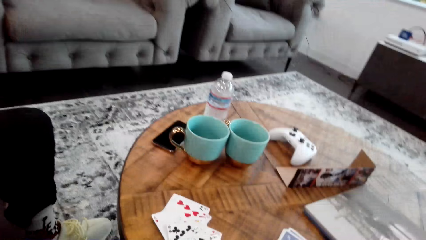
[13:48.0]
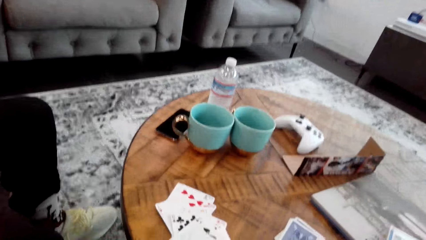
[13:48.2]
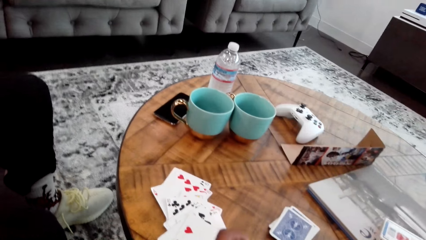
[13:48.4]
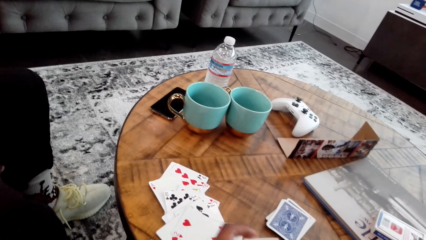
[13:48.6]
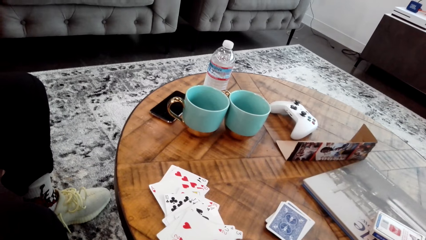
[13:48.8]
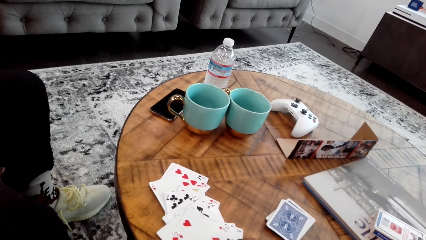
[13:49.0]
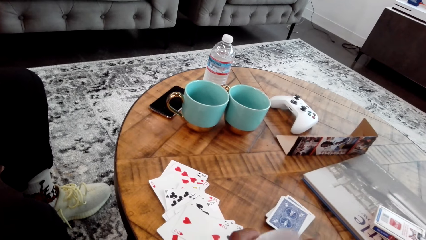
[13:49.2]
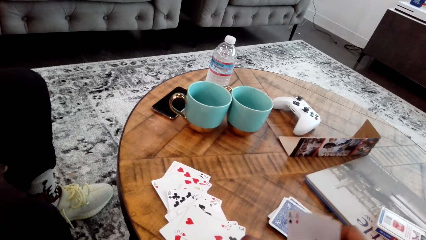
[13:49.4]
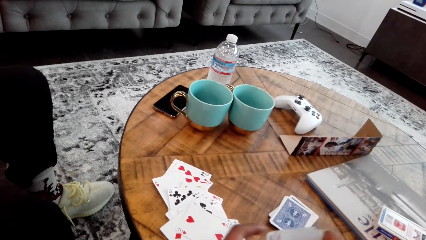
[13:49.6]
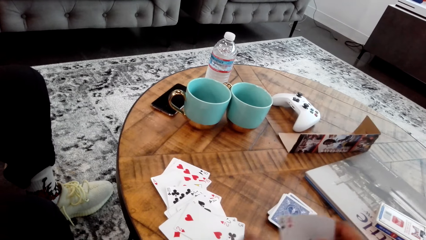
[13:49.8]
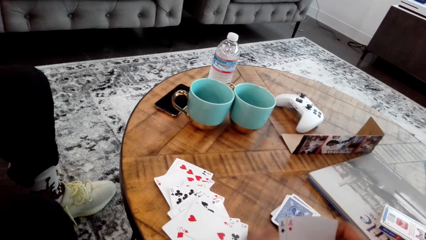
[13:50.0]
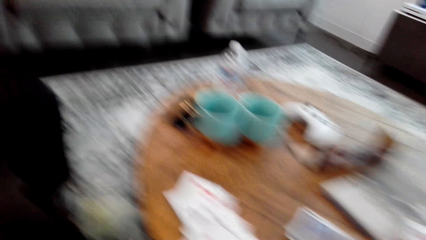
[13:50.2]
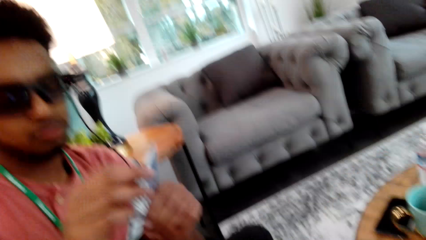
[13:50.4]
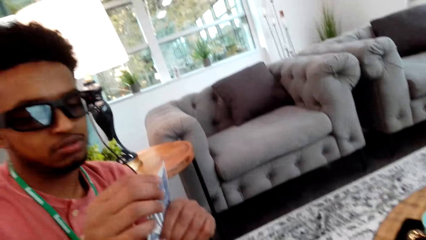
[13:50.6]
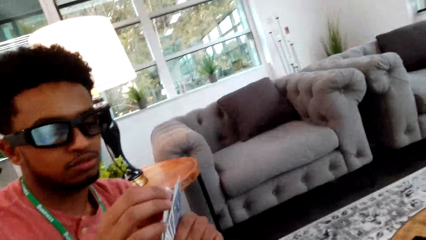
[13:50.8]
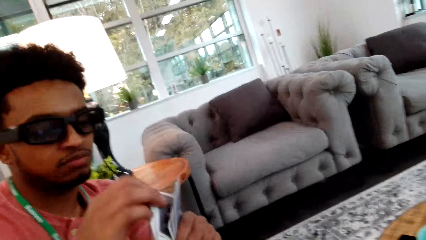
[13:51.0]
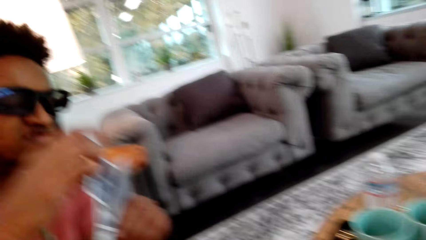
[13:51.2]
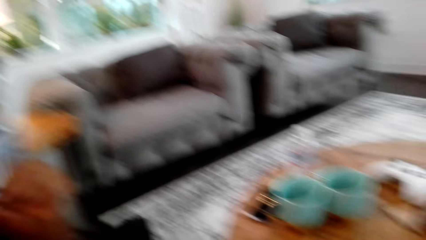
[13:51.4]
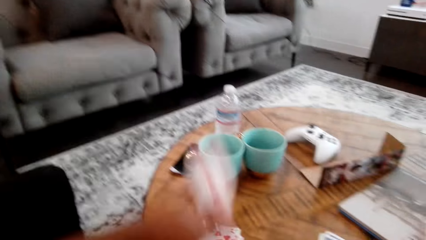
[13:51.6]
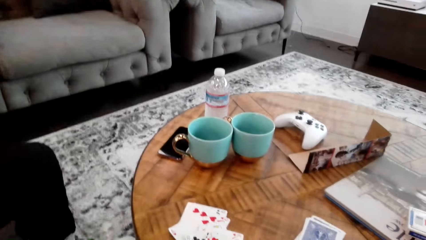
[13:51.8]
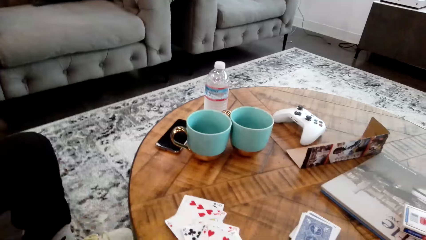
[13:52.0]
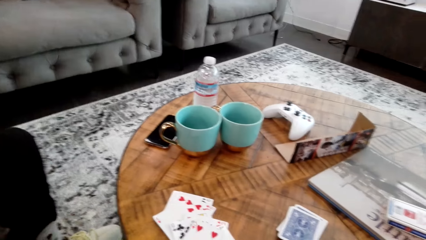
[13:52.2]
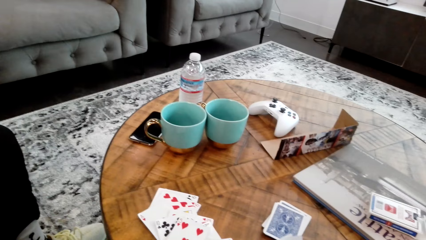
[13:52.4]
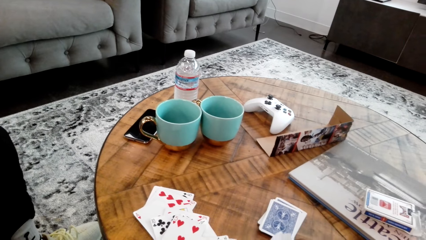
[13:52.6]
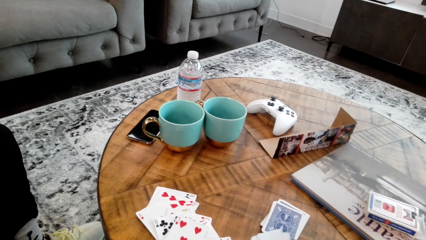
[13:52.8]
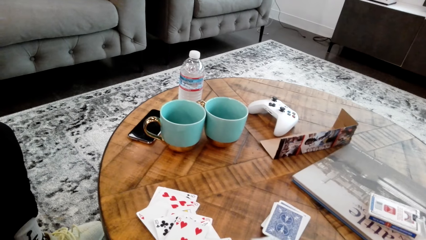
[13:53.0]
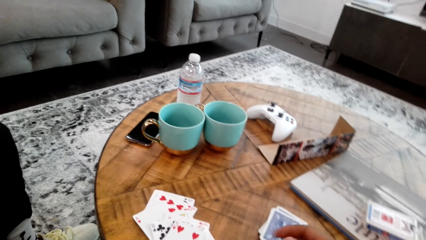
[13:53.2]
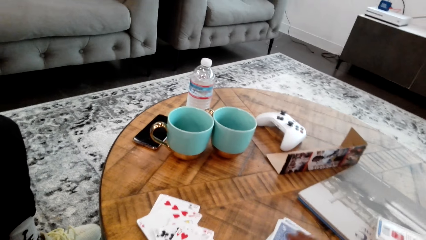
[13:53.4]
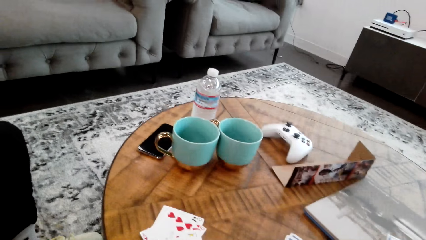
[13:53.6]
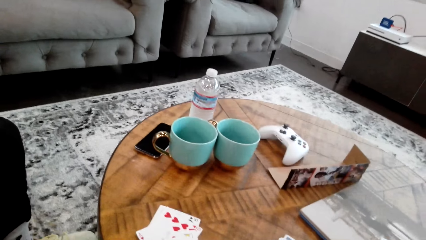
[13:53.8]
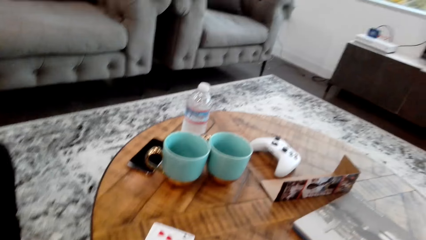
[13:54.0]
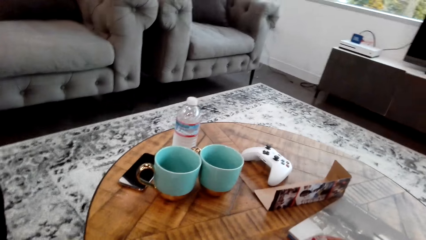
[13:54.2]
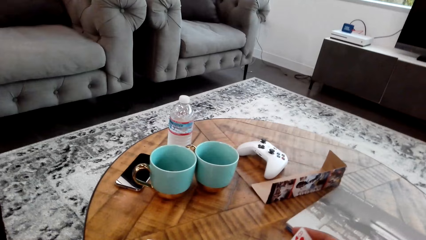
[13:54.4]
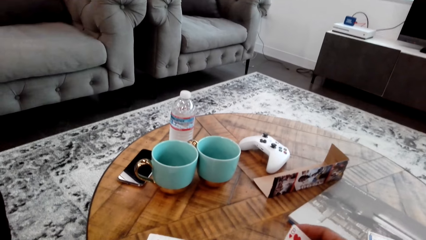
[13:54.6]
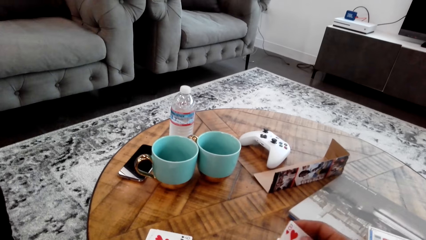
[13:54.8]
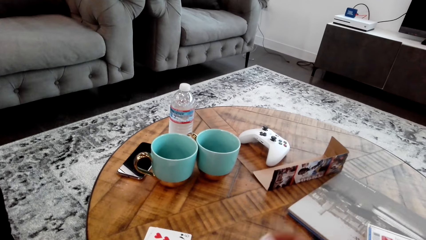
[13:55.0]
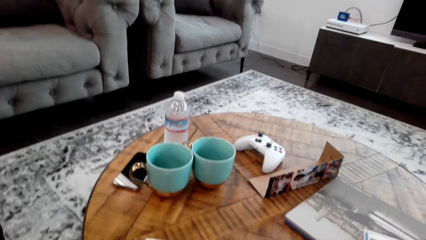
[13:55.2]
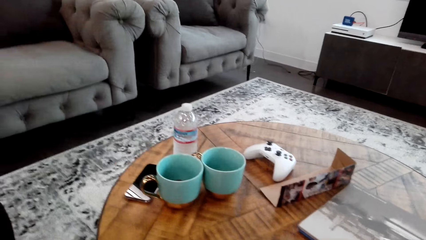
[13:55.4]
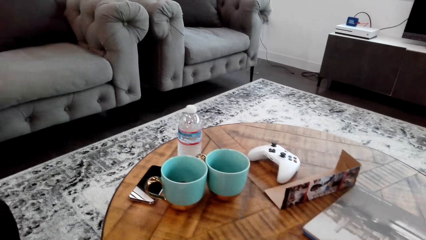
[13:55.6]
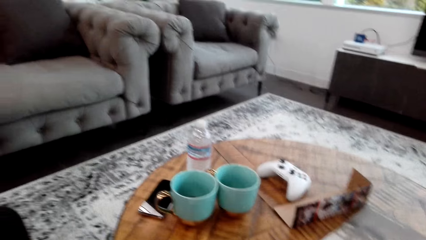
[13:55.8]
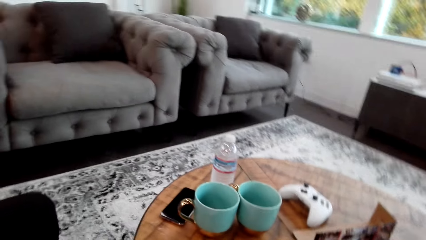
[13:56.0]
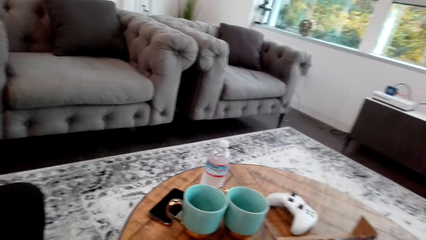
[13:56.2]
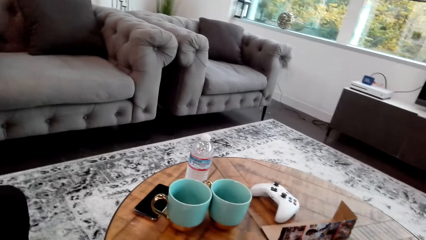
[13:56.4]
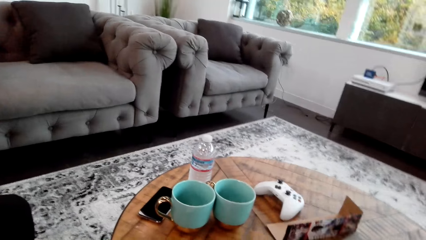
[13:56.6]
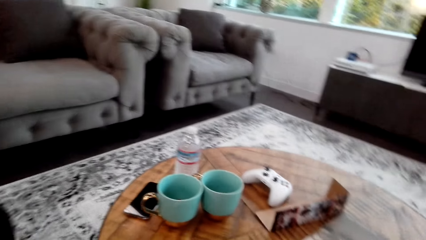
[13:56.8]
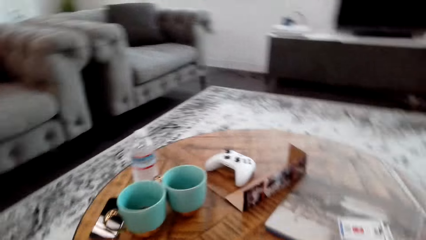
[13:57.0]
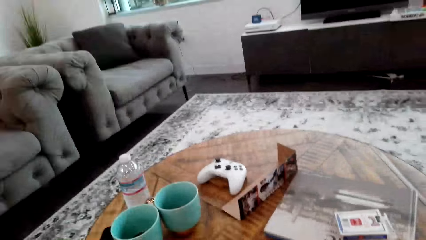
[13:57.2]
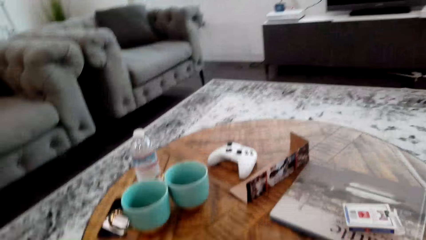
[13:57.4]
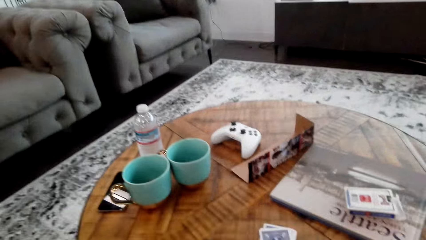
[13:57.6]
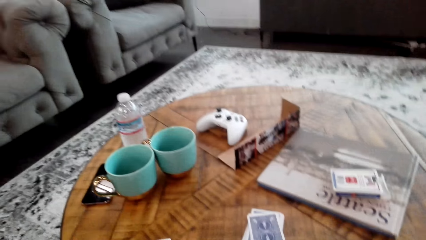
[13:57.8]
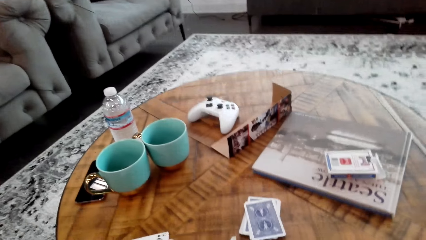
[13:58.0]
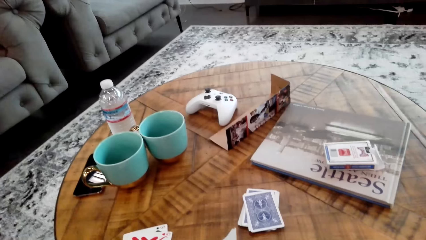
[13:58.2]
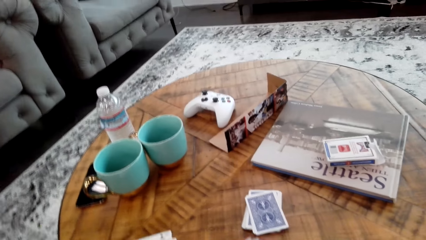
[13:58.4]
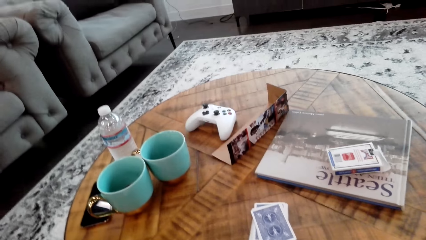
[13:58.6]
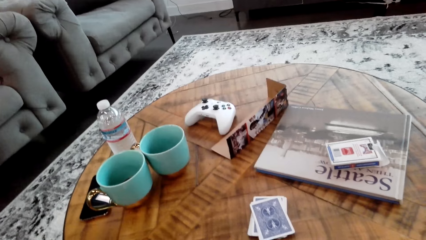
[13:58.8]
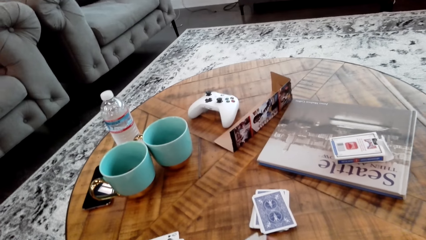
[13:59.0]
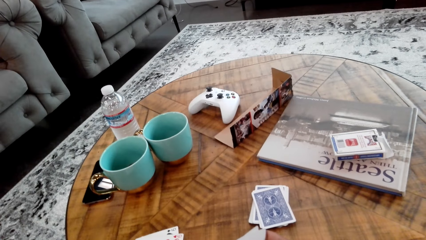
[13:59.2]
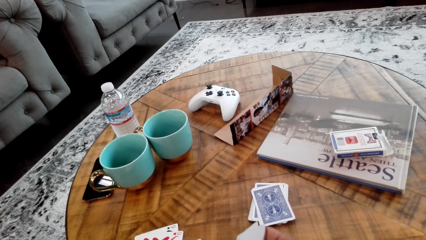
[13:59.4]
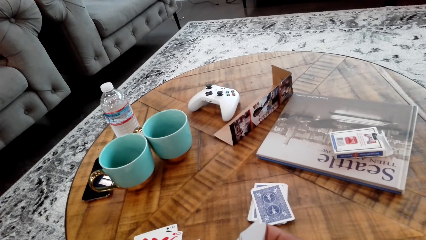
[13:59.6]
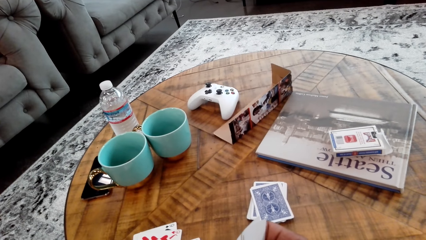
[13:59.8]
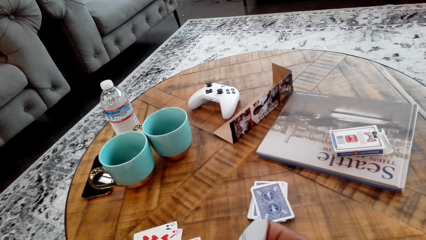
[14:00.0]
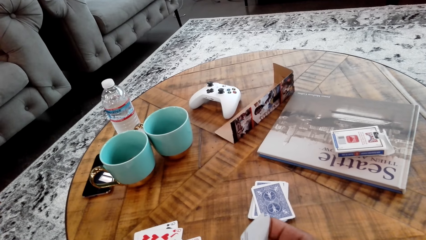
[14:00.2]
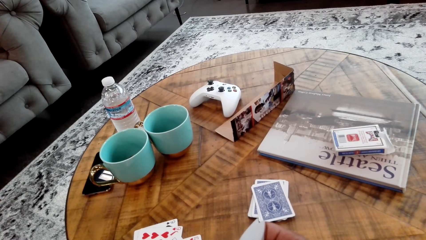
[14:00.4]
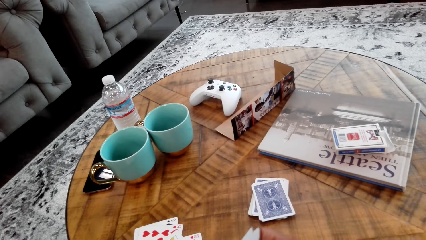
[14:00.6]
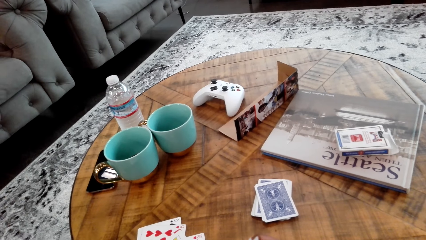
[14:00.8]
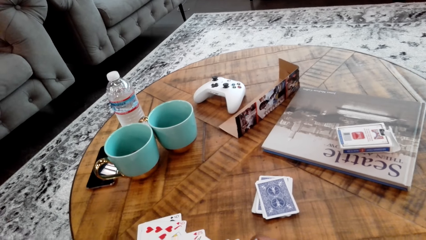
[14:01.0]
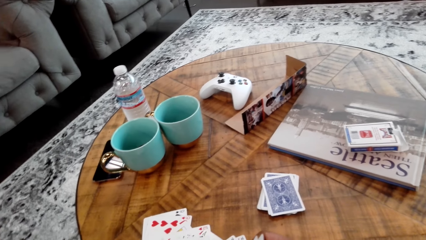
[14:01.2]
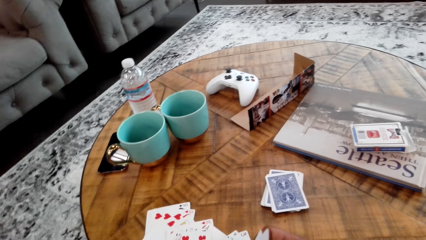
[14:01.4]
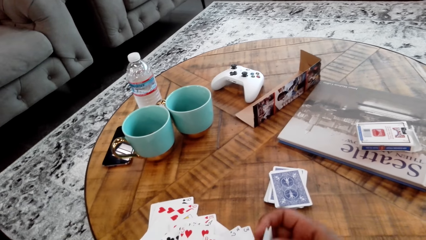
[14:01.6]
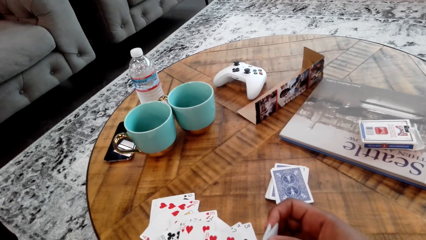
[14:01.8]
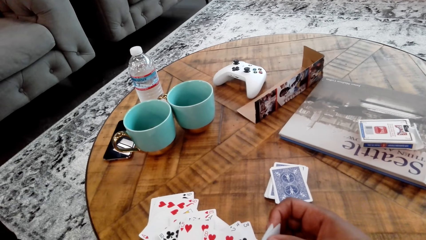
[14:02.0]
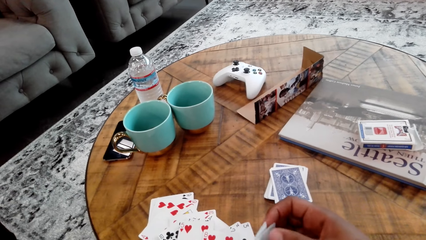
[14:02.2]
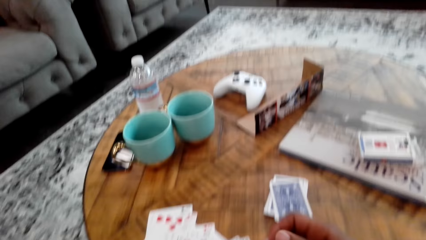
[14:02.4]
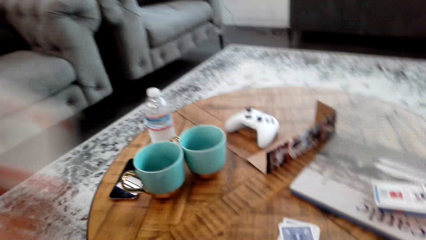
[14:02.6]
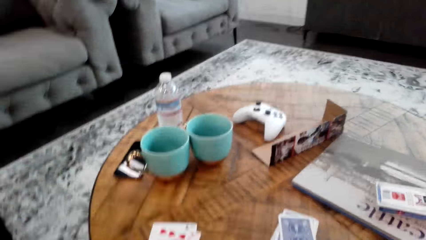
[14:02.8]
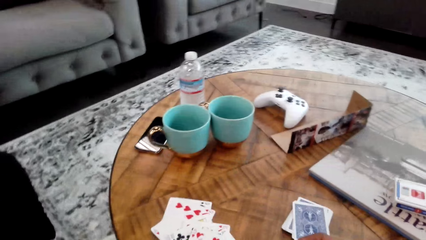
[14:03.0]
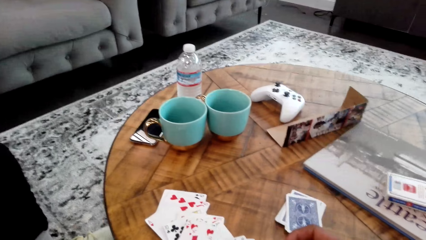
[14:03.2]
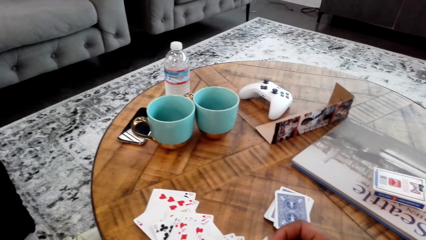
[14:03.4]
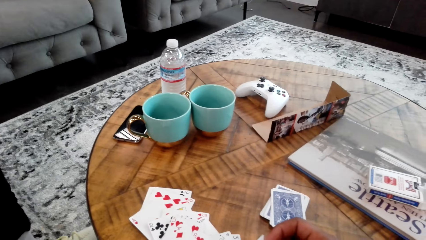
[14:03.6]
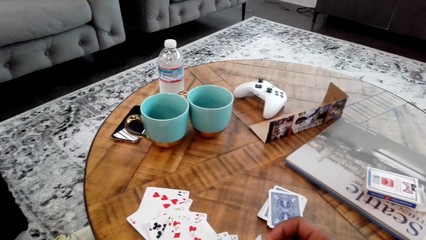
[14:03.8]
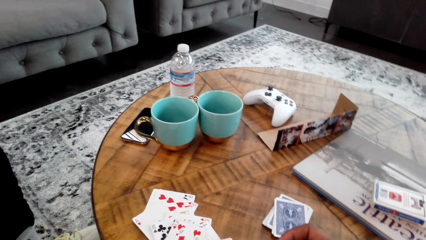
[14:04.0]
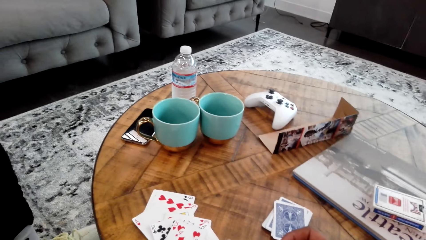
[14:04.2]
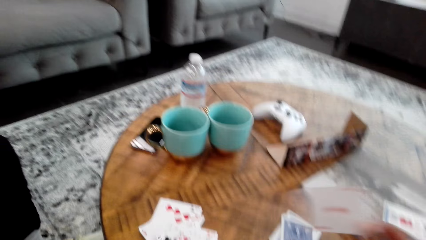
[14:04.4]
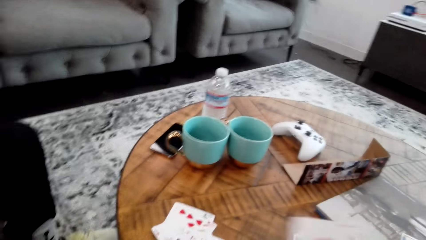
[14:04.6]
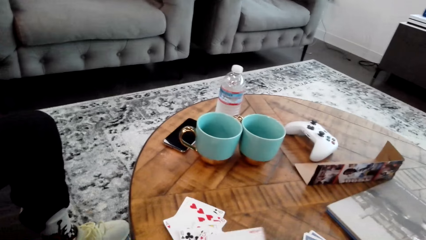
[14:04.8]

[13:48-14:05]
The camera wearer adjusts the cards. A man drops the card. The man holds cards with both hands. The camera wearer holds the card. They do something.
